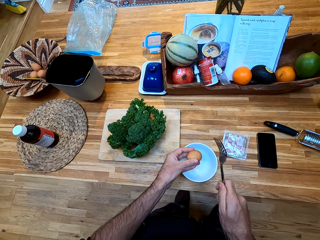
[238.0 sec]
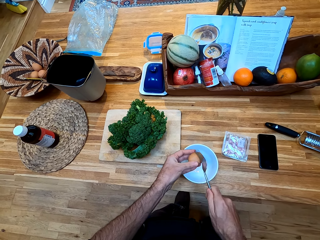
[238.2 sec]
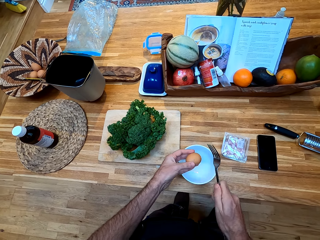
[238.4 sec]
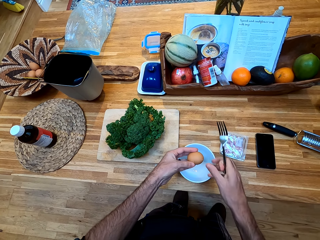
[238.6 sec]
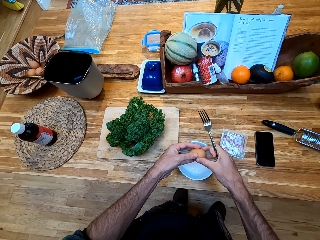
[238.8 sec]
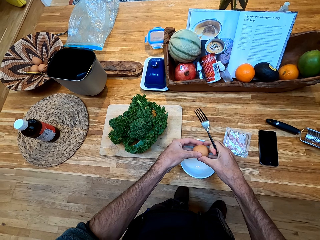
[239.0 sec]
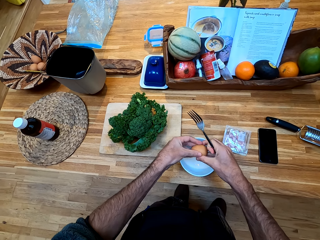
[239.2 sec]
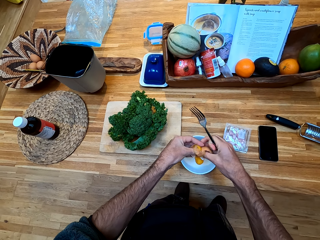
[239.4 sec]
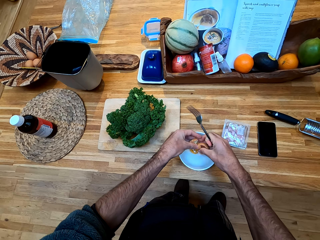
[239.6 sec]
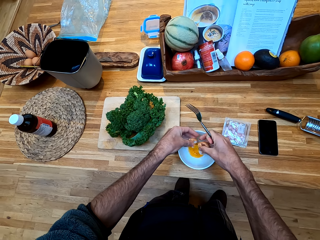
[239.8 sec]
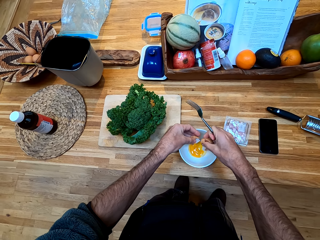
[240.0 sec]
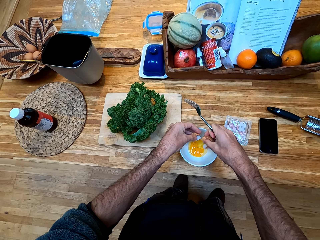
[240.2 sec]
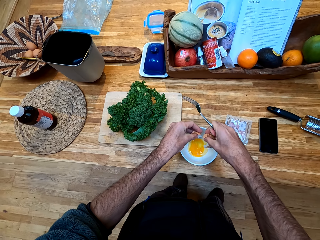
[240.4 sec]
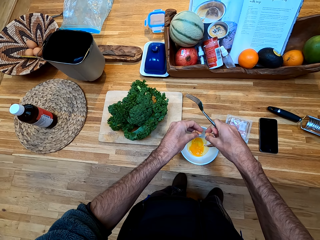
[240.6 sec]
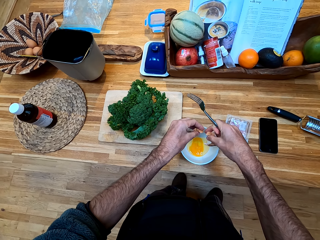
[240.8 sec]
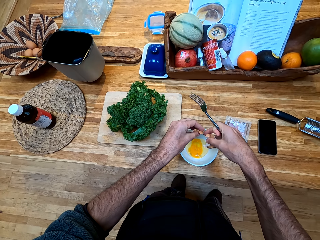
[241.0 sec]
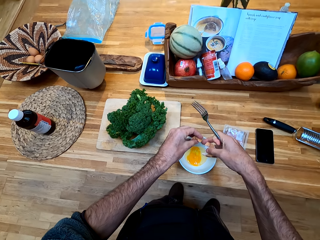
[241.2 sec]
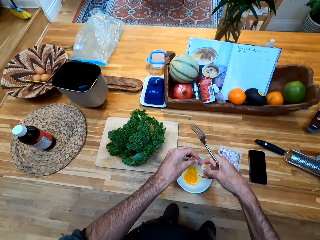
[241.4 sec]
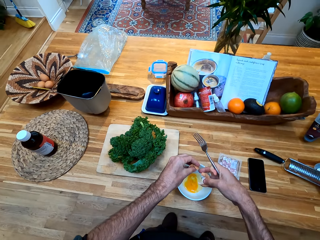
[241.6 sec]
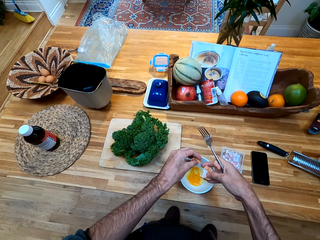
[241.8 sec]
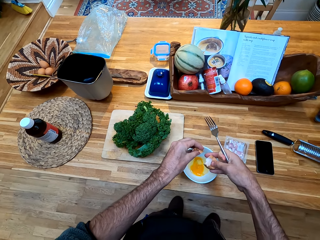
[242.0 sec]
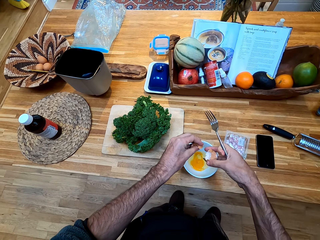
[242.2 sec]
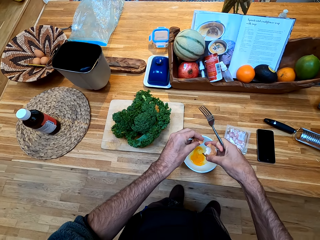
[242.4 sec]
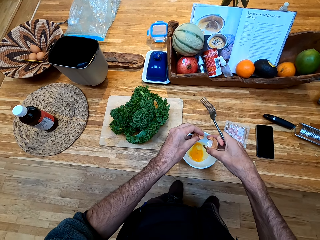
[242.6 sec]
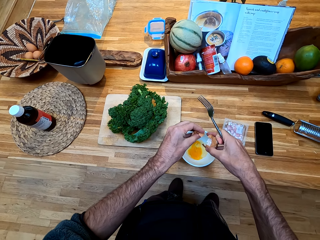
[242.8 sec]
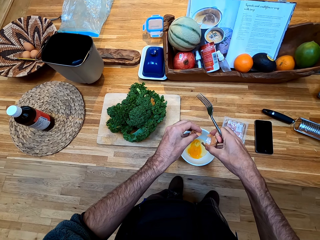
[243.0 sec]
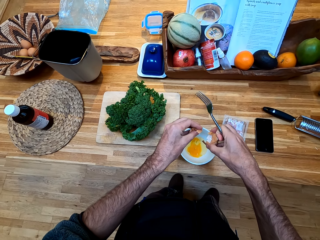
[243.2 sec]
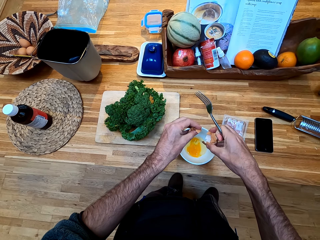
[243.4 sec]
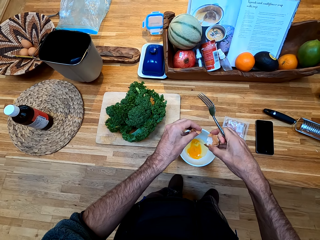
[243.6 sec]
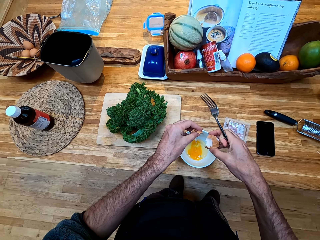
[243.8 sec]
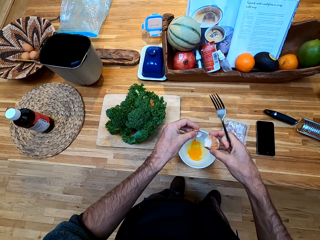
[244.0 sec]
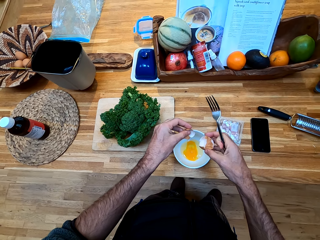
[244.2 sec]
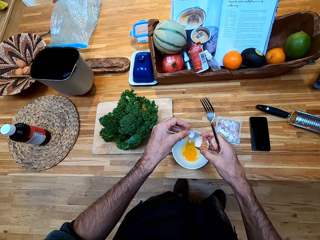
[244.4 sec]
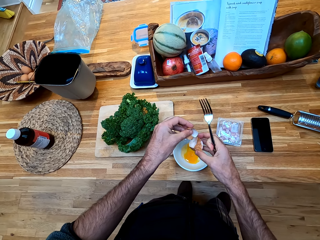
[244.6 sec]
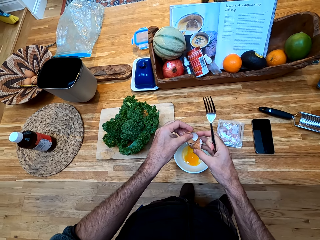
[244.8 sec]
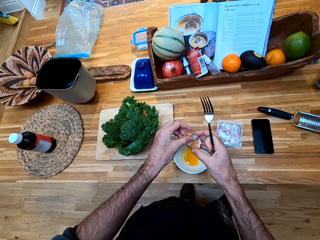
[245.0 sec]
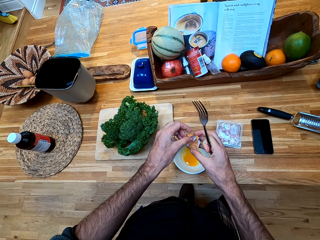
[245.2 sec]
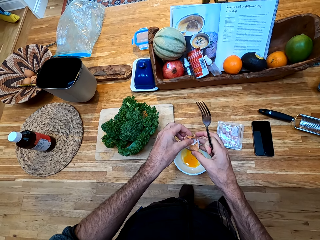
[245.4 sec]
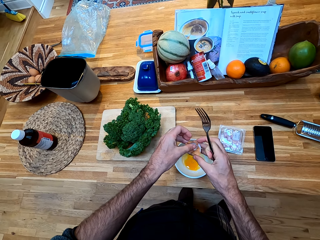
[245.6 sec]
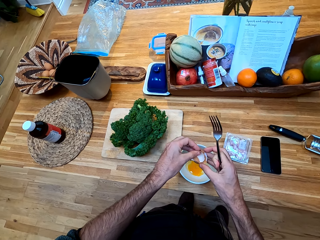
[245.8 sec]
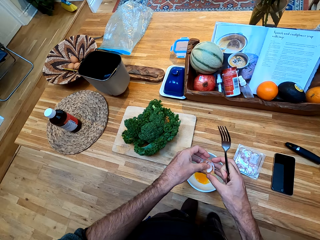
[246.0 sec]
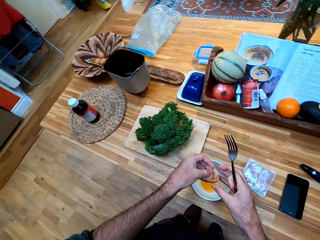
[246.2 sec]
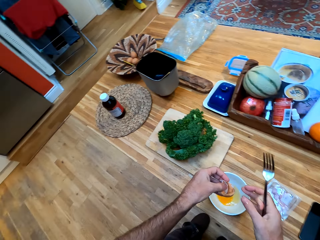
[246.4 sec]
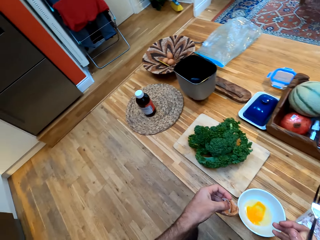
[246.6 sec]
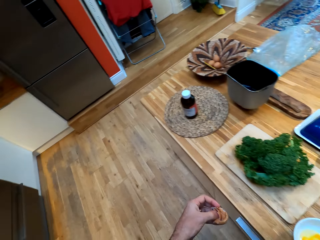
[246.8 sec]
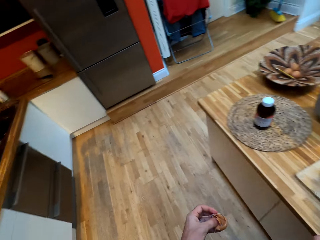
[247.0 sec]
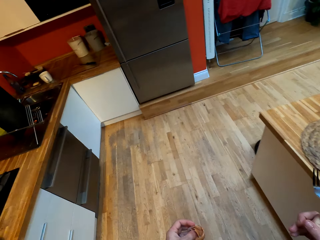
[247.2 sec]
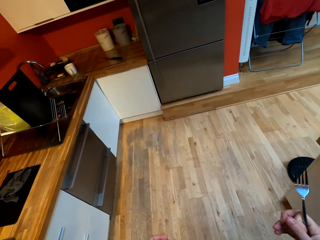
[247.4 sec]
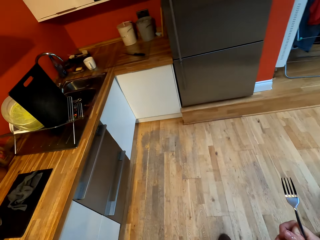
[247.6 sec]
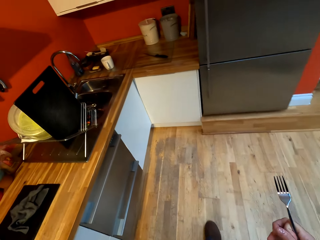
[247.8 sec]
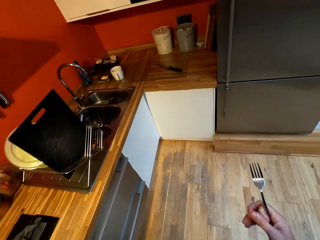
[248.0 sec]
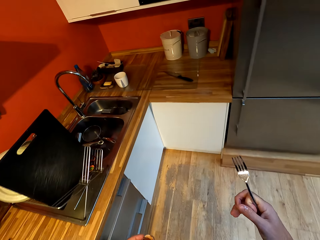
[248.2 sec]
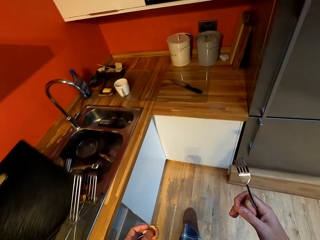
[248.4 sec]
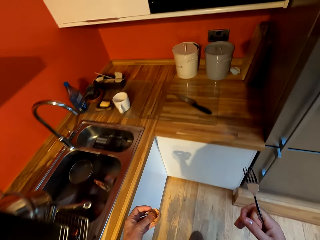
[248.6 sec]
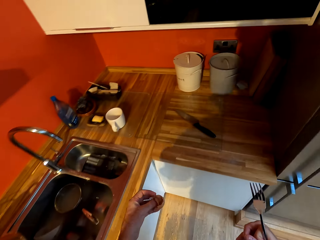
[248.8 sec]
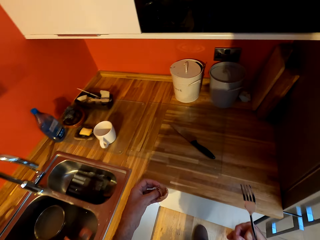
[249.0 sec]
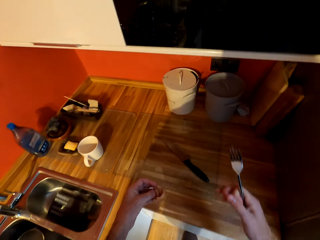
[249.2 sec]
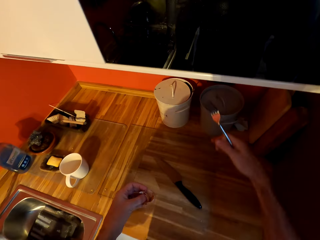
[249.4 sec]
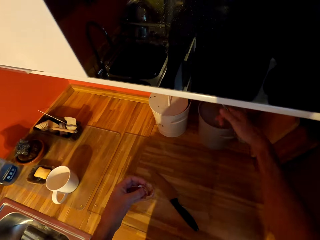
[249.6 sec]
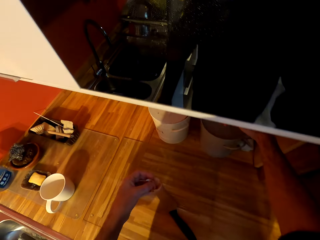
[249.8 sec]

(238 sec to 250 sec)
The camera wearer hits the egg with a fork. They break the egg with fingers. They place the egg in the bowl. They hold the egg shells. They turn around the room, and walk around the room.

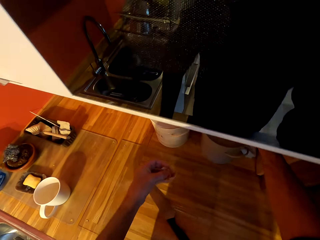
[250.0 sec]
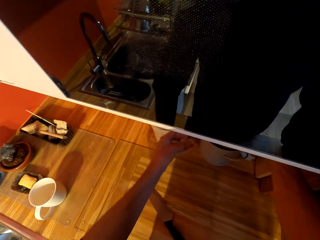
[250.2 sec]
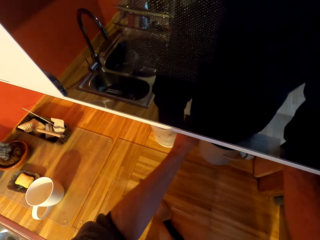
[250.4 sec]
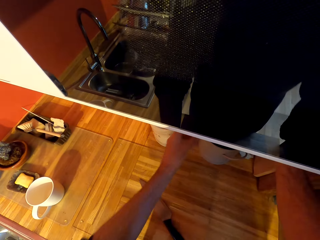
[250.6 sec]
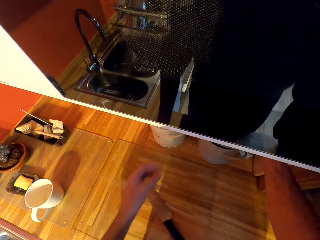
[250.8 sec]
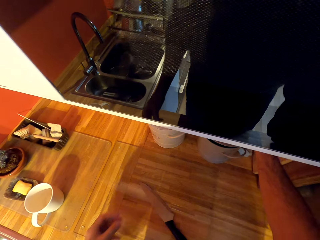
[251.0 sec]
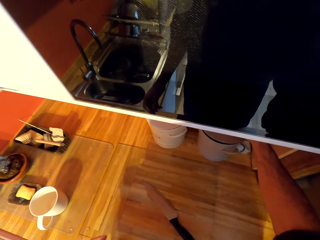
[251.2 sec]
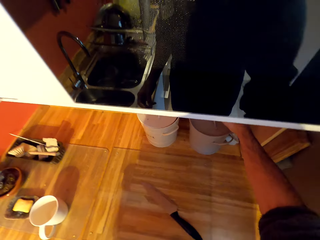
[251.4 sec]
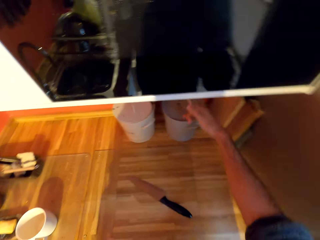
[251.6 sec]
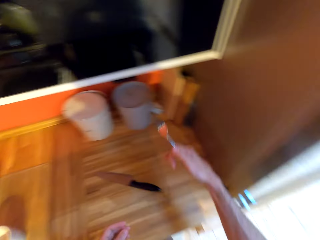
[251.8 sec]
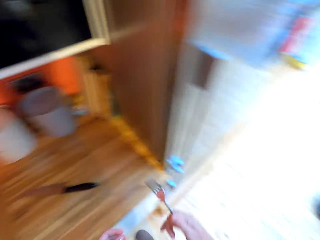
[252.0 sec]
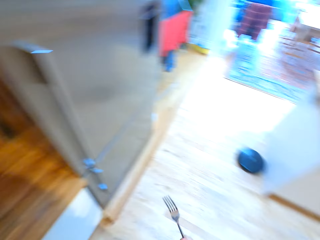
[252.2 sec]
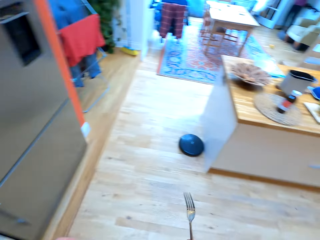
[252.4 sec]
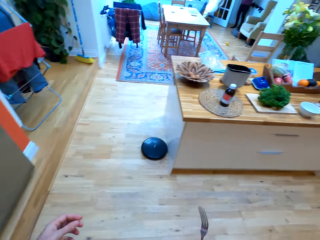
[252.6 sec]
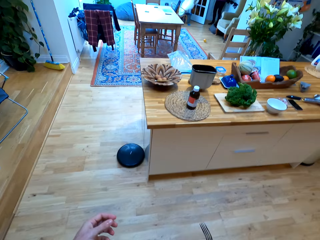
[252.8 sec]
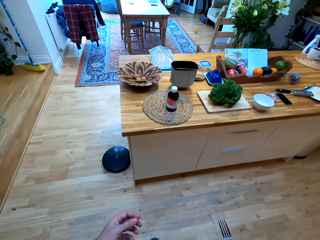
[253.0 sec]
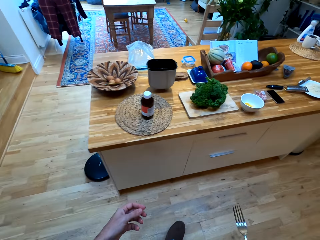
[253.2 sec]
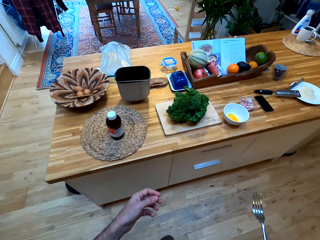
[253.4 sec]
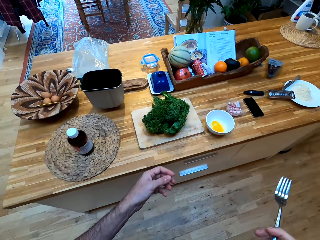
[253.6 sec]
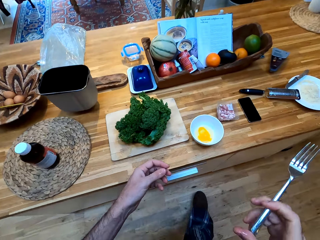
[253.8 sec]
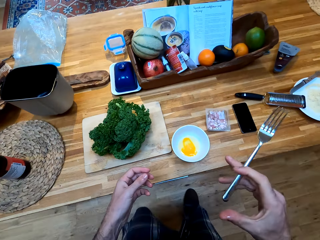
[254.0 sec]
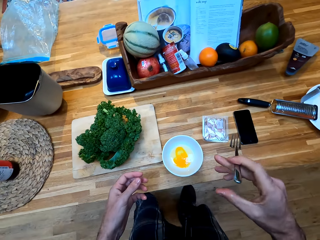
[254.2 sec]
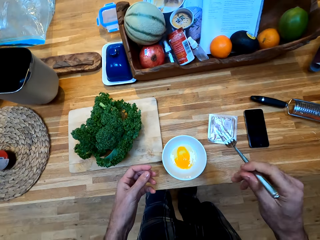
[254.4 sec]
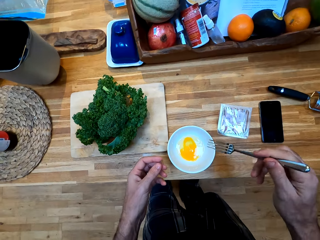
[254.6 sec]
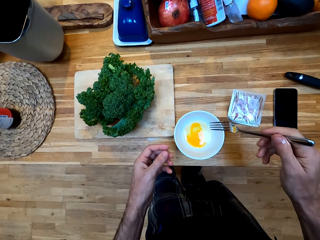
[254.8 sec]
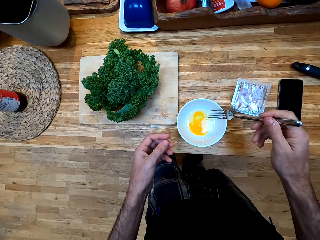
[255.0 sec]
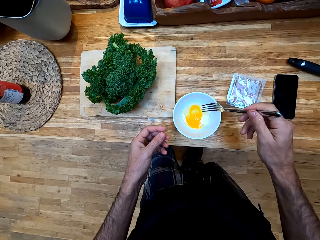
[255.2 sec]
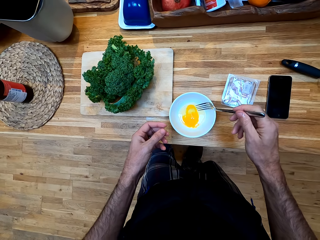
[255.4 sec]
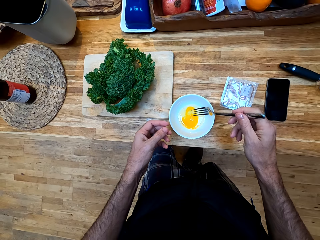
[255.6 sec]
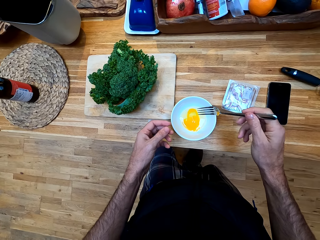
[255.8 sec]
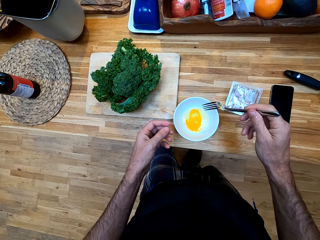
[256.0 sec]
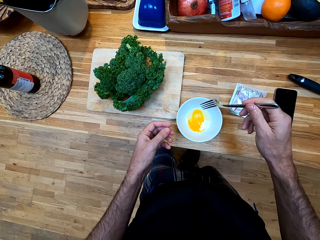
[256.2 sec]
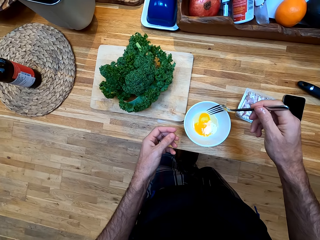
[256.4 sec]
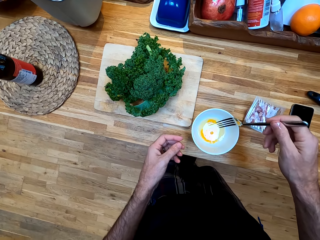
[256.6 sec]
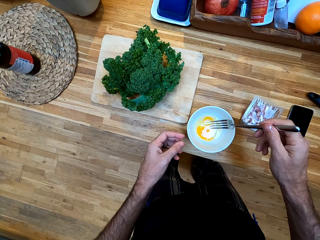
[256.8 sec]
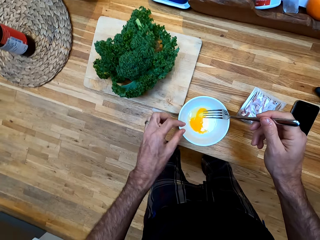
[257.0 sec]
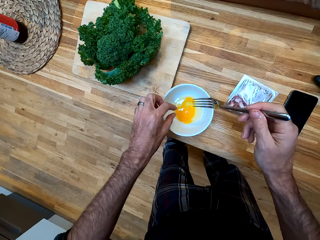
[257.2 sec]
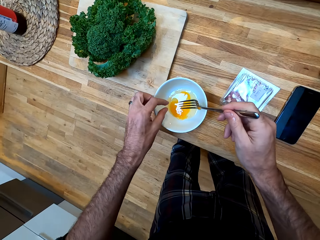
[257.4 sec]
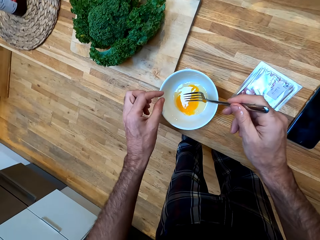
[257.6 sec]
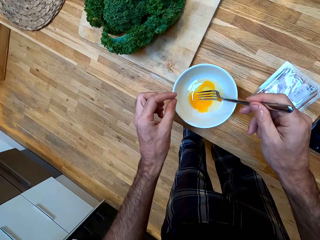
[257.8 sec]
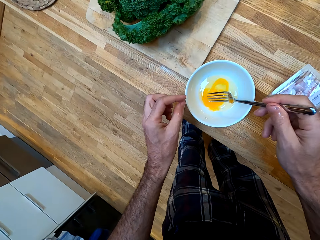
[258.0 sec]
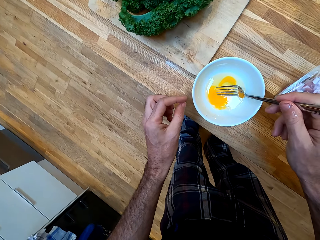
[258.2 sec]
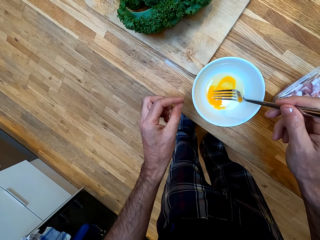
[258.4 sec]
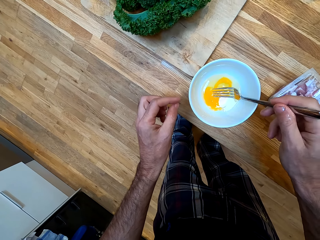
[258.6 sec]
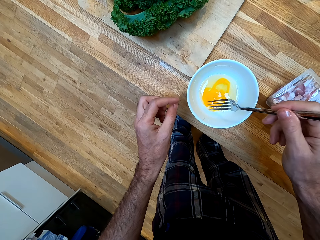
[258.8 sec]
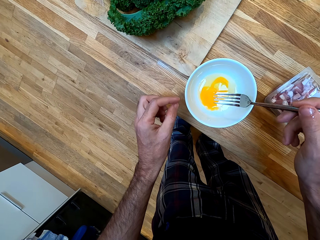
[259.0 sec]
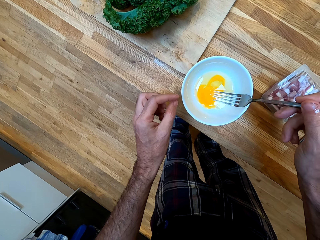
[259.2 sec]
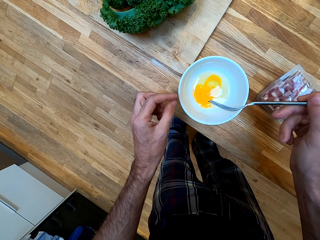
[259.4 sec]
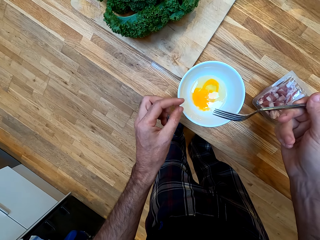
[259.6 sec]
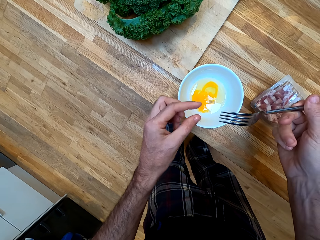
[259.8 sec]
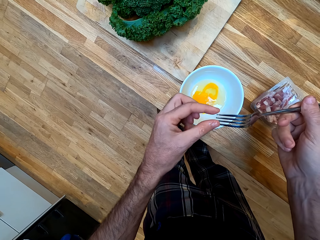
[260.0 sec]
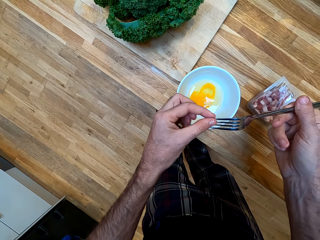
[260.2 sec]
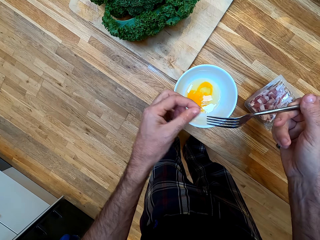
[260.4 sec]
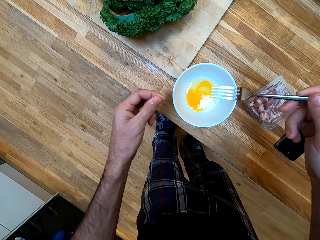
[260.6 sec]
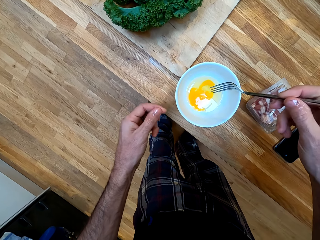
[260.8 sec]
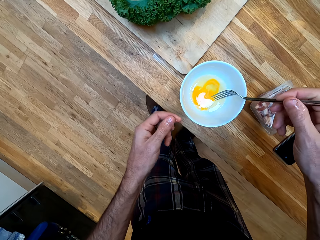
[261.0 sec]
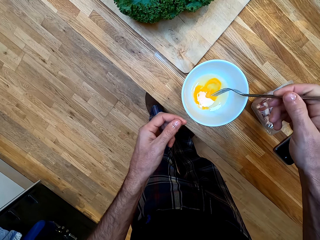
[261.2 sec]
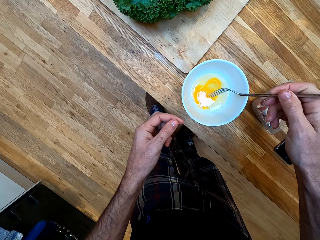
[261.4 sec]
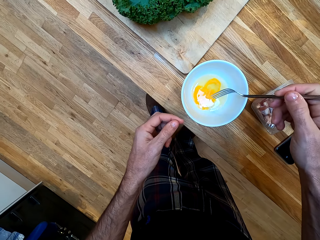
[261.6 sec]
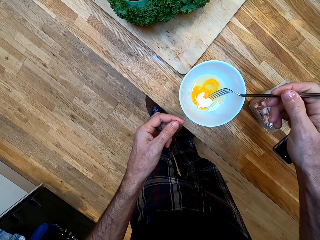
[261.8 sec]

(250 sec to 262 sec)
The camera wearer places the shells in a dust bin. They turn around the room. They hold a fork, and walk around the room. They remove a shell from the egg with the fork. They hold the spoon.
